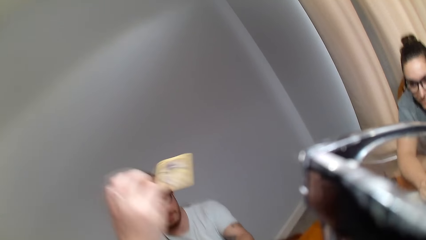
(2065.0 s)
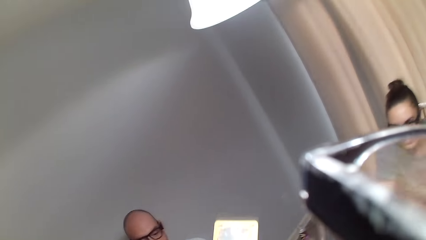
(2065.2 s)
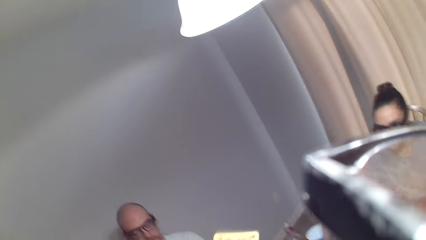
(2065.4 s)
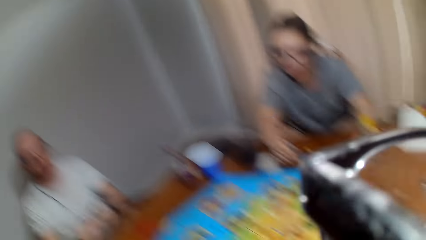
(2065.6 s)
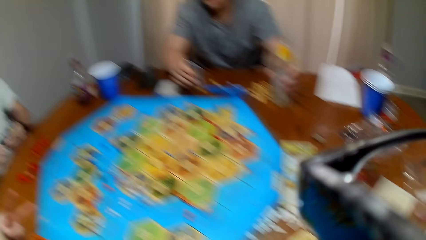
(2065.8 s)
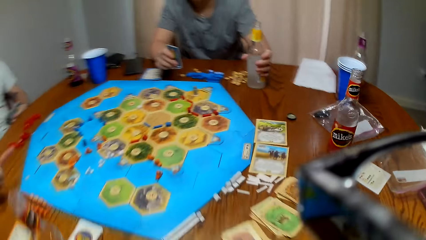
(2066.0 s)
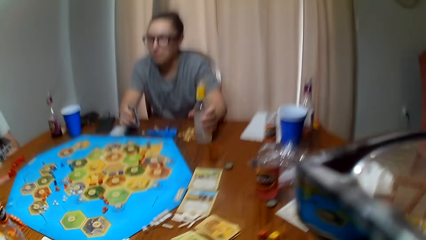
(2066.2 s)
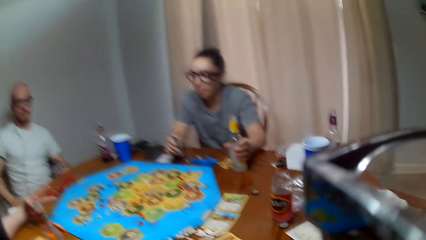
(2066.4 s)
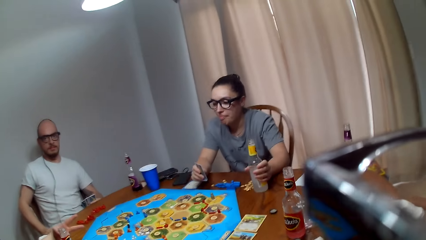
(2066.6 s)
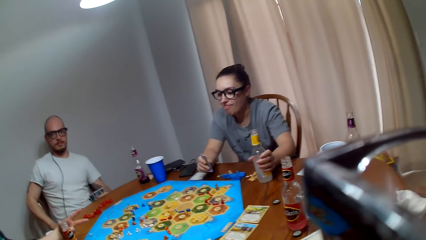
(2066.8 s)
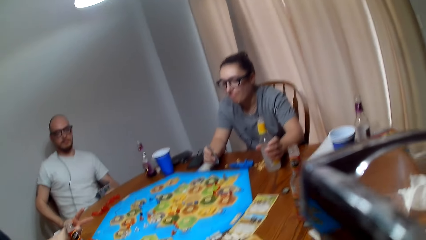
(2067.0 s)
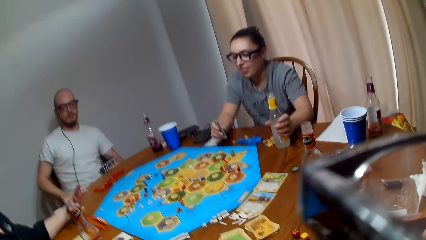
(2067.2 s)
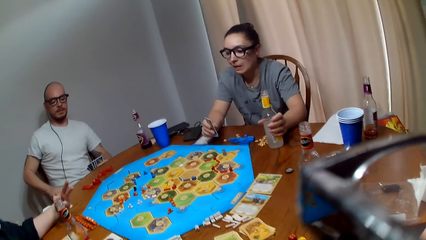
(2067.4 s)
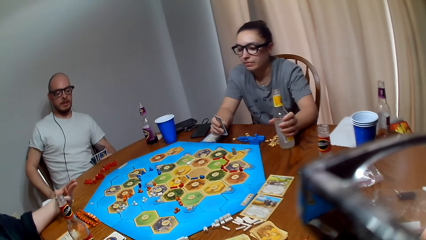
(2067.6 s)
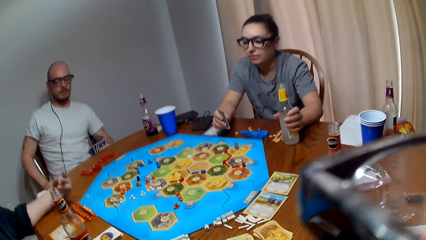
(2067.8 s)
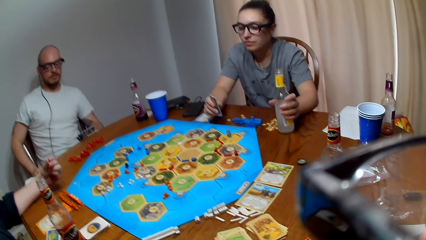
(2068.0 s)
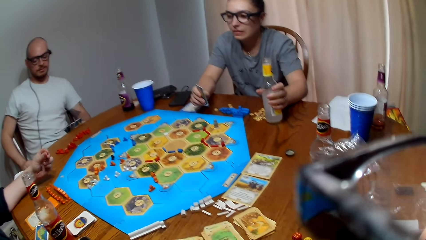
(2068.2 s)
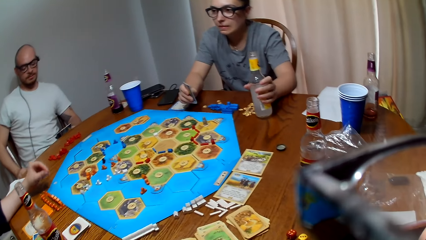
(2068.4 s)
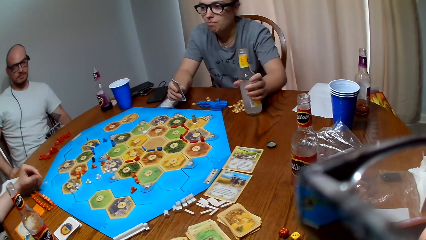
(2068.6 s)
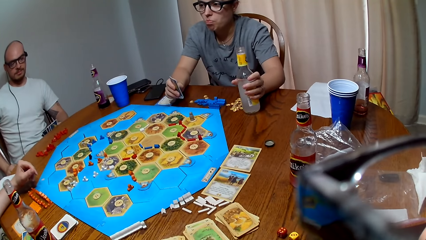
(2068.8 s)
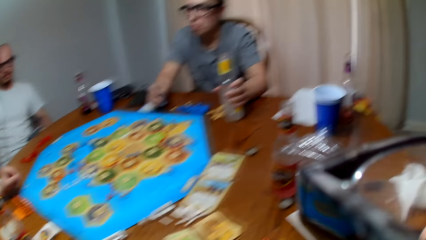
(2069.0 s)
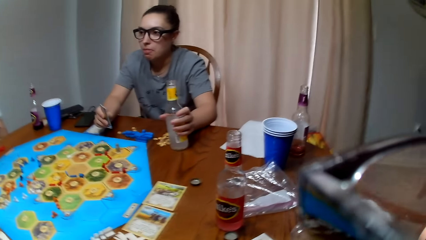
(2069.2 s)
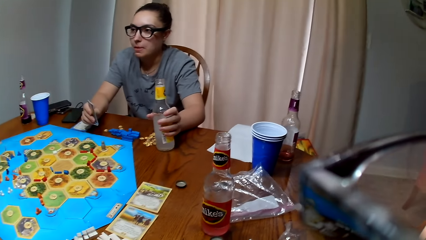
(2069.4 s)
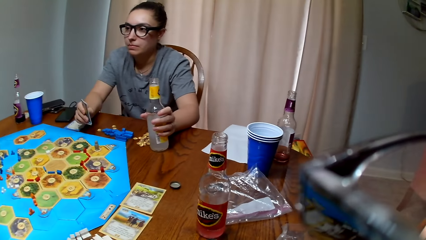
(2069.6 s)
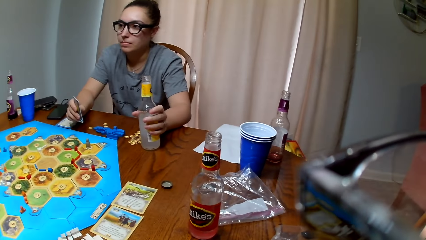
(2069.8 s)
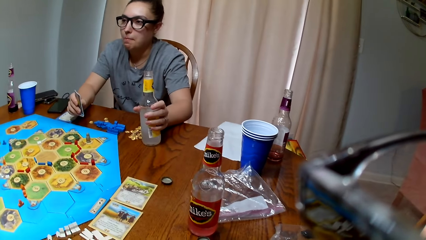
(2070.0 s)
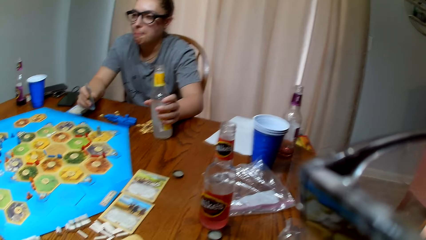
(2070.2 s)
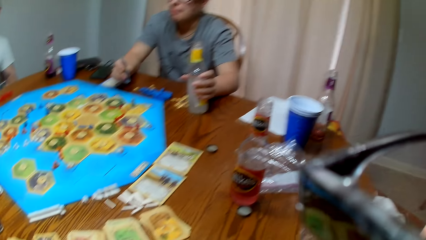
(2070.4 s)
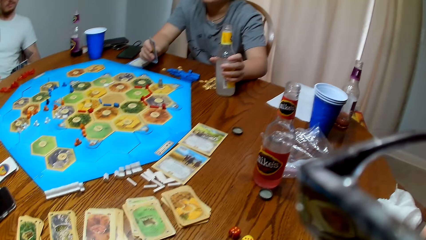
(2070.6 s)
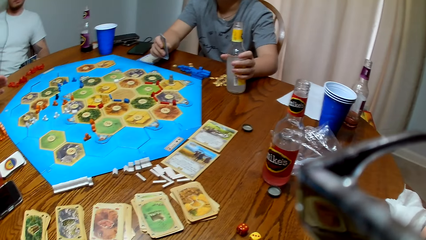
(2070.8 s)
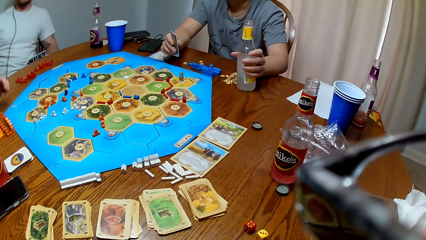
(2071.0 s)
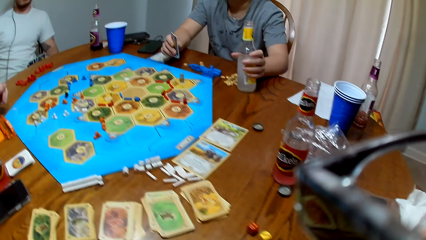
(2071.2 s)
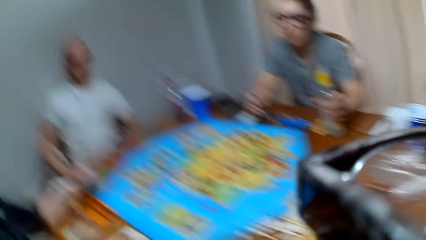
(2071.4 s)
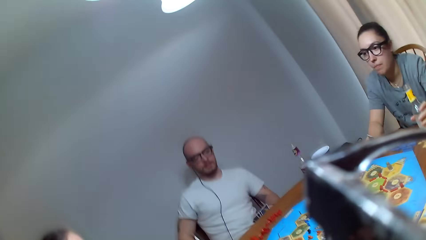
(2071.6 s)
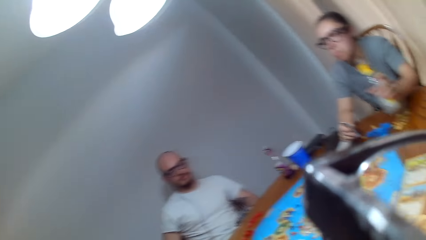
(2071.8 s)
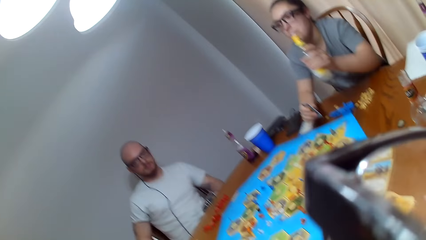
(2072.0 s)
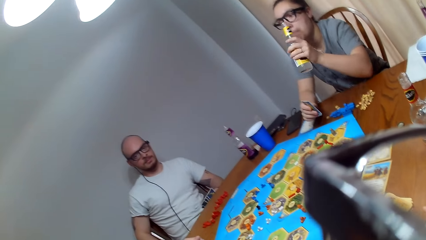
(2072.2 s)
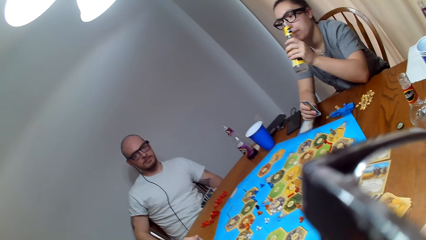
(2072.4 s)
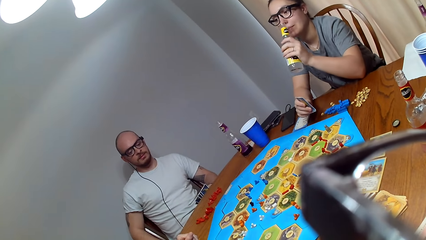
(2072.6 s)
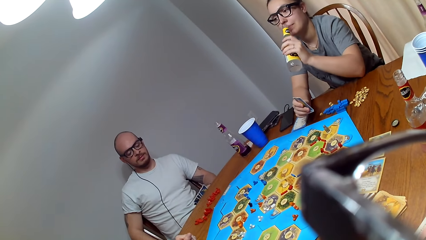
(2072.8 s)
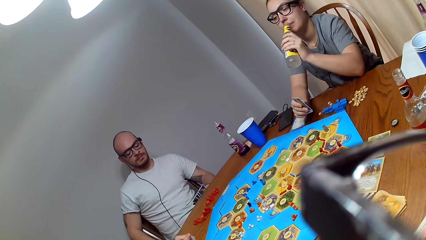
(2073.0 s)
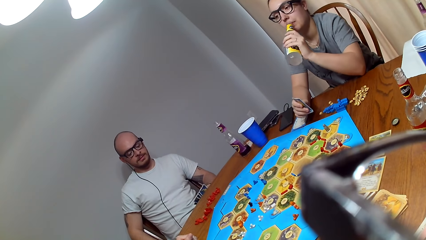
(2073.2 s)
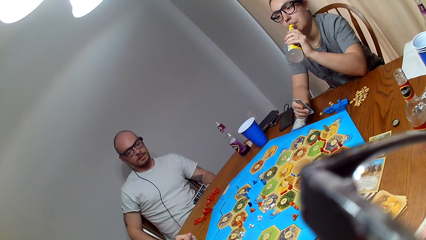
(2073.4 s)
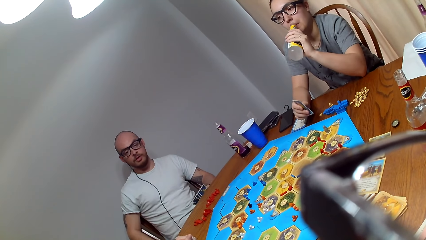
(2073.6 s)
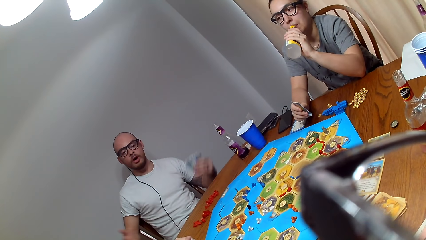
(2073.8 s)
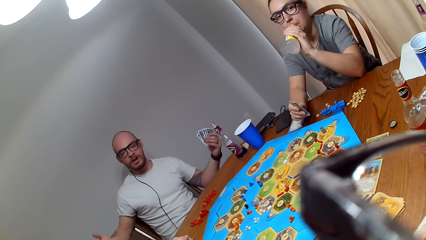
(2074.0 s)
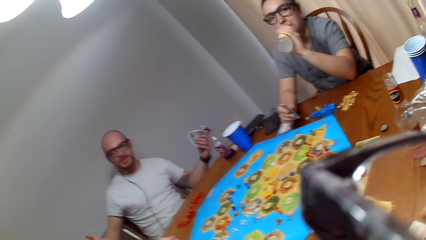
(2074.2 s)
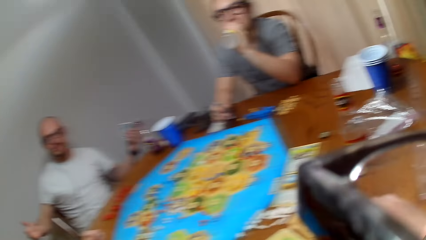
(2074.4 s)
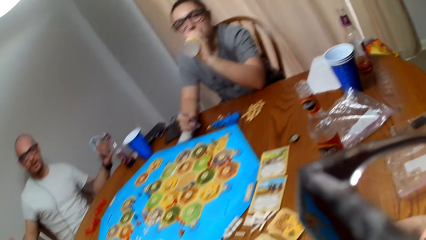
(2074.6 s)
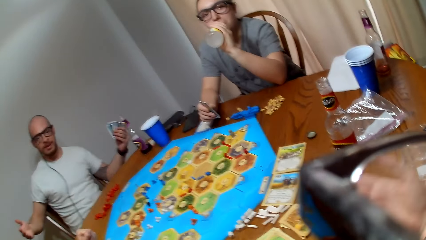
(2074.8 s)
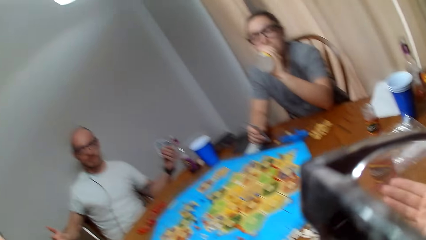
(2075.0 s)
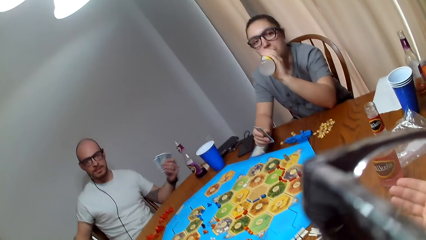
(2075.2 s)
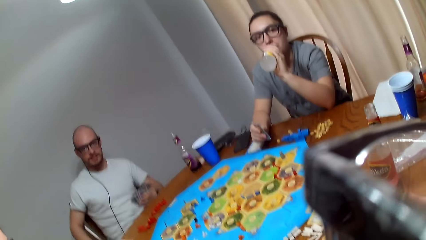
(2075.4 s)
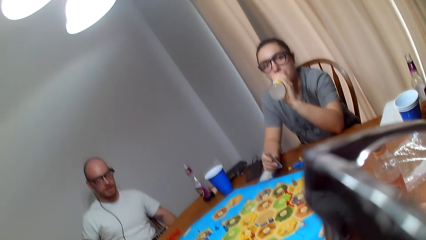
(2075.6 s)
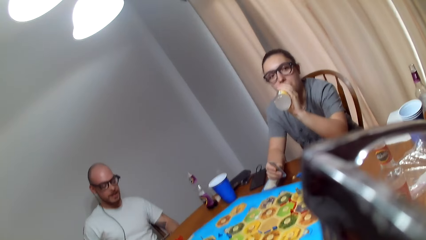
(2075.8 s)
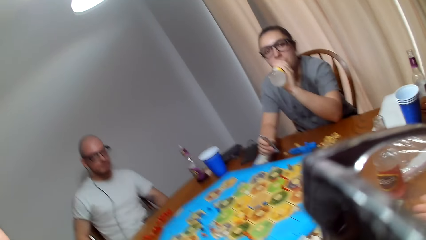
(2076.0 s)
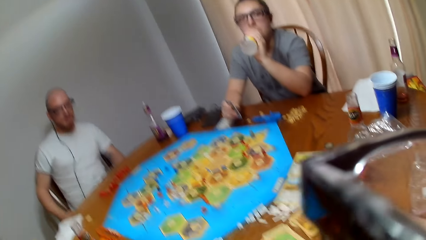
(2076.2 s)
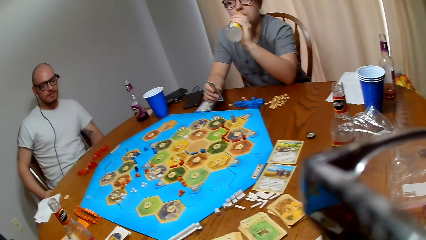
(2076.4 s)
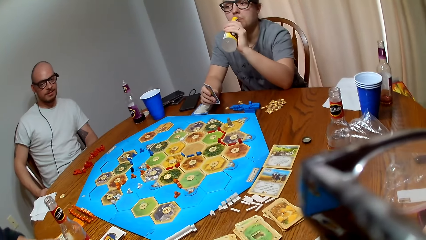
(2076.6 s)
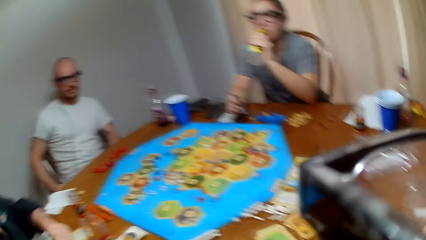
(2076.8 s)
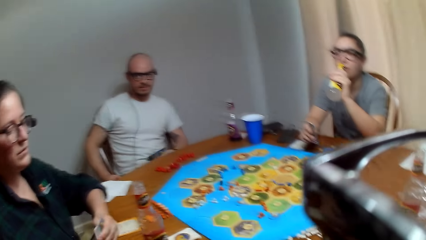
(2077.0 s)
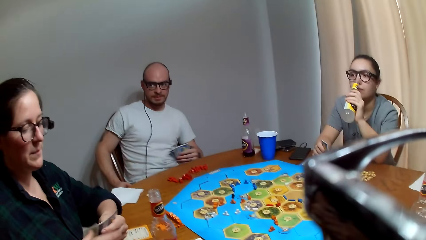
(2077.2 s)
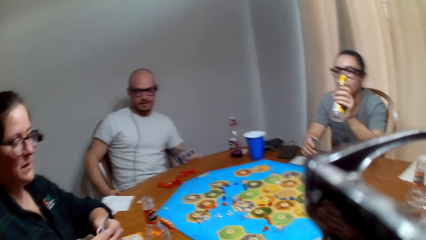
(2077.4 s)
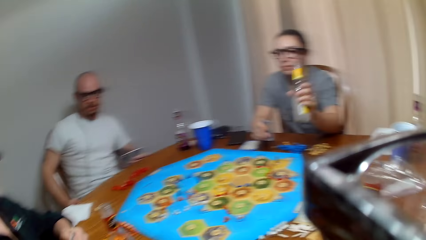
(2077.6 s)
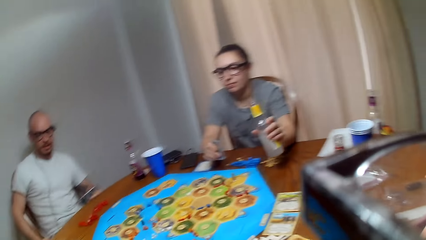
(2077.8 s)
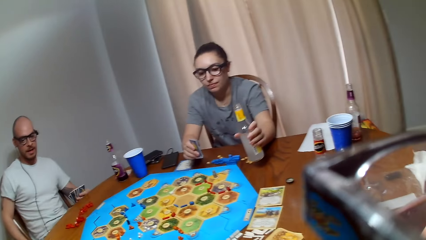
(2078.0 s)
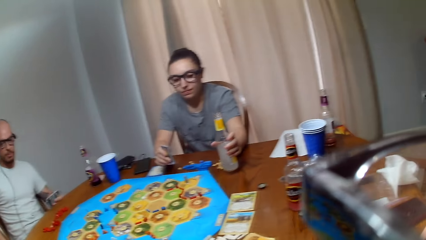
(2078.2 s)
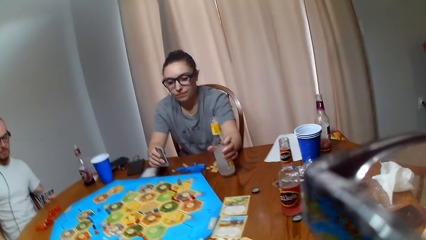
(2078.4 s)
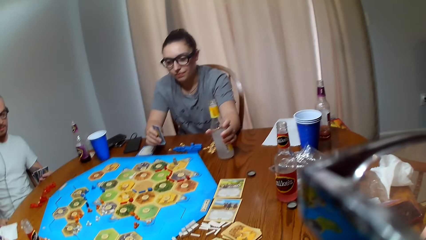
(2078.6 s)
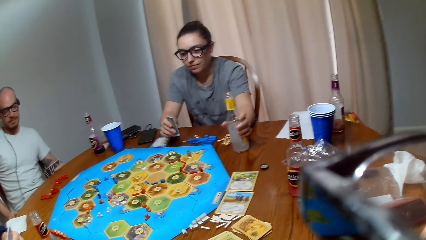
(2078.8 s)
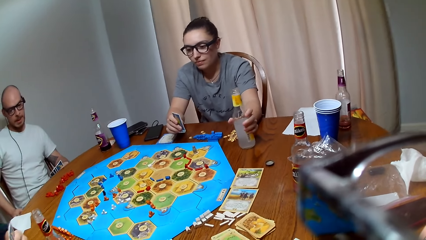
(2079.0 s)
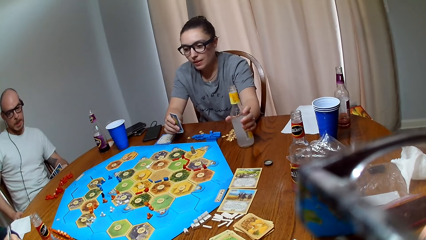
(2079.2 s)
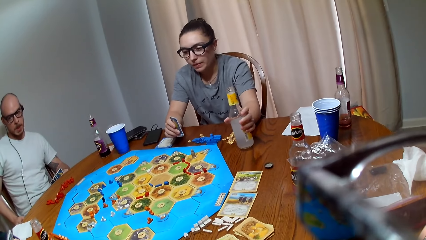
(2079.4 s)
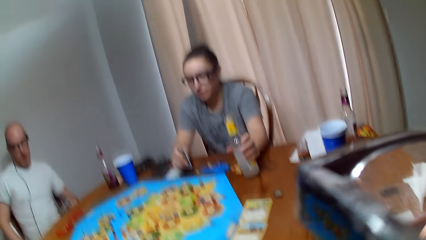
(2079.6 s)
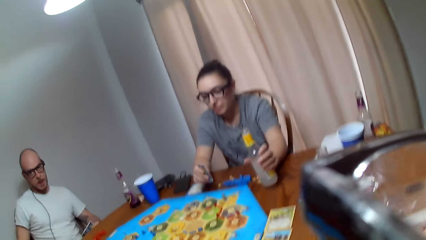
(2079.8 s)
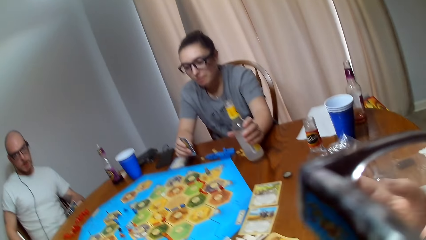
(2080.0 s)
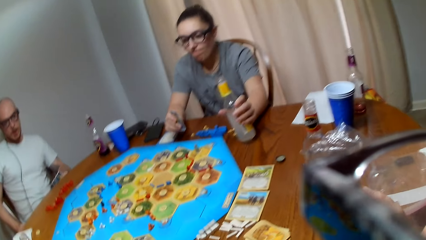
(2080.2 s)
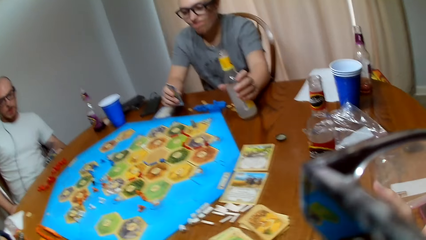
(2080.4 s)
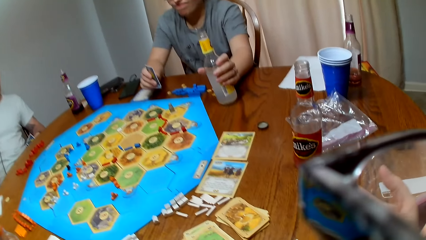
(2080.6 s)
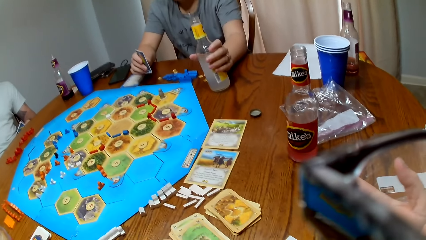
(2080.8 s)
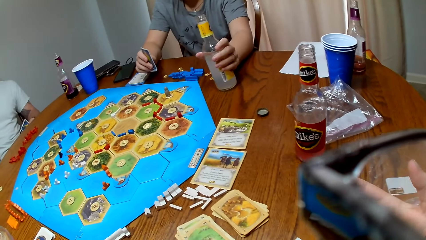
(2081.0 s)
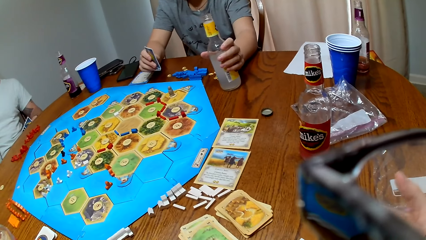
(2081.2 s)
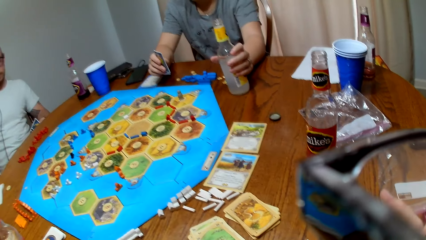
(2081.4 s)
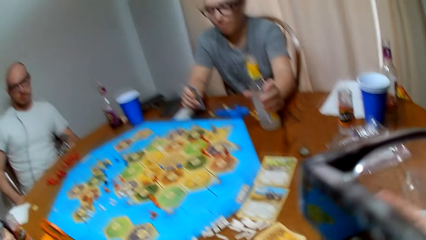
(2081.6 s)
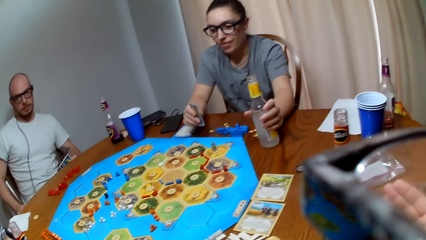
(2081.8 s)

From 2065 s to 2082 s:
The camera wearer picks up a card from a man. A woman holds the bottle of juice. The camera wearer speaks. The man makes a remark. The camera wearer looks around. They speak to the man. The woman drinks juice. The man responds to the camera wearer. The camera wearer converses with the man. Another woman speaks to the camera wearer. The man speaks to the camera wearer. The camera wearer responds to the other woman. The first woman lays the bottle on the table. The camera wearer whispers to the other woman.
